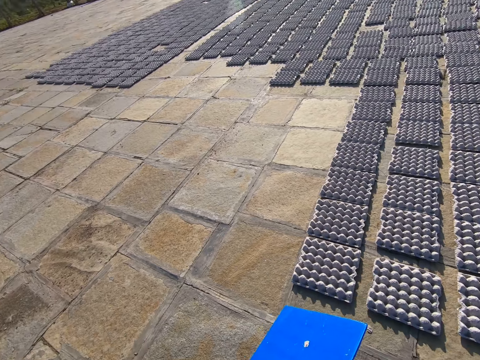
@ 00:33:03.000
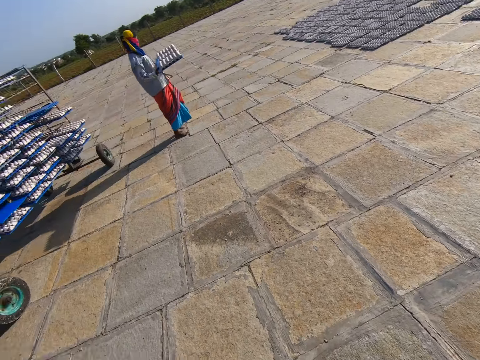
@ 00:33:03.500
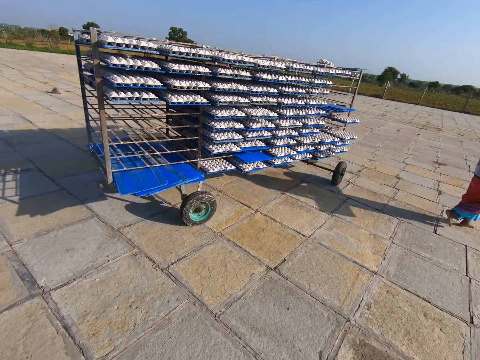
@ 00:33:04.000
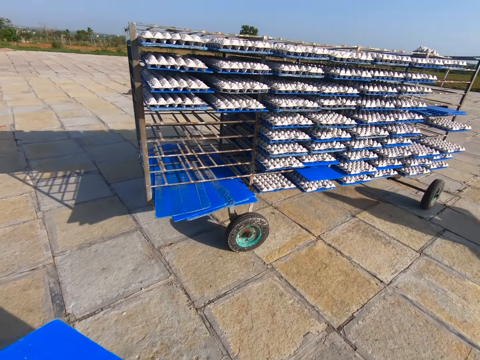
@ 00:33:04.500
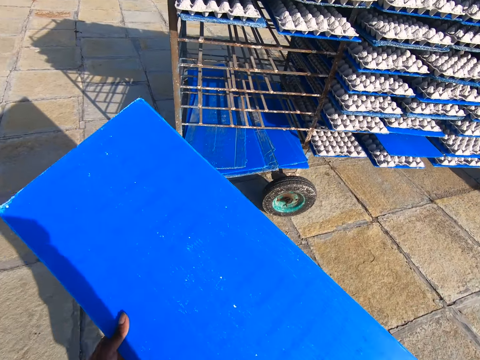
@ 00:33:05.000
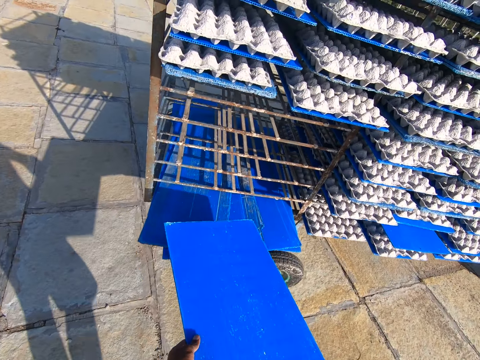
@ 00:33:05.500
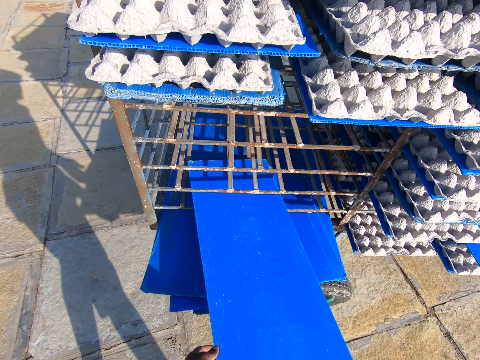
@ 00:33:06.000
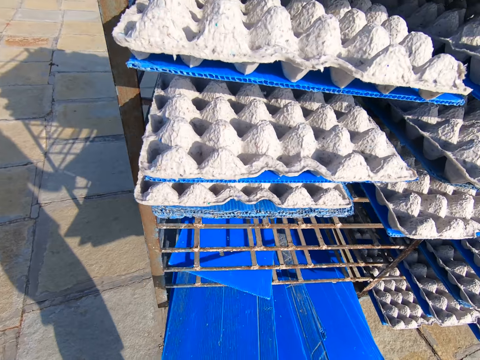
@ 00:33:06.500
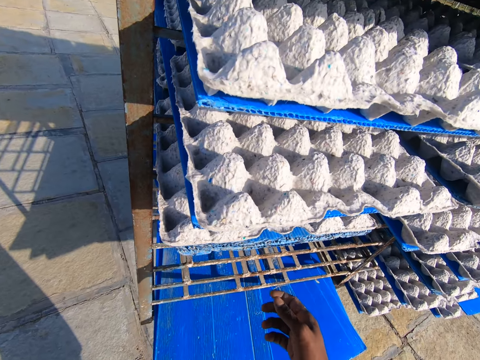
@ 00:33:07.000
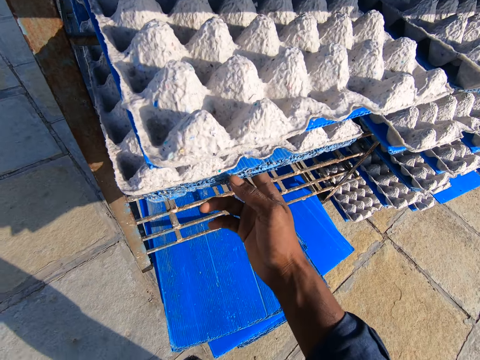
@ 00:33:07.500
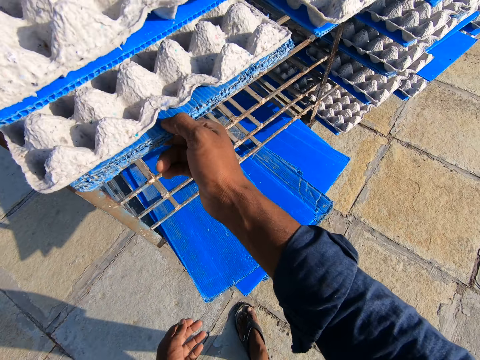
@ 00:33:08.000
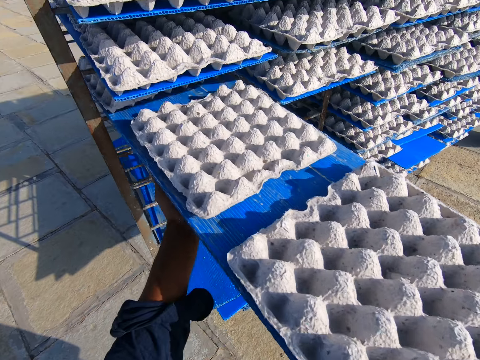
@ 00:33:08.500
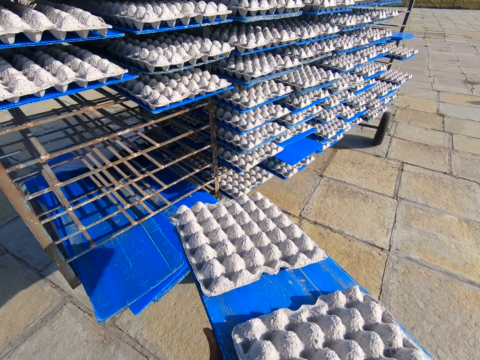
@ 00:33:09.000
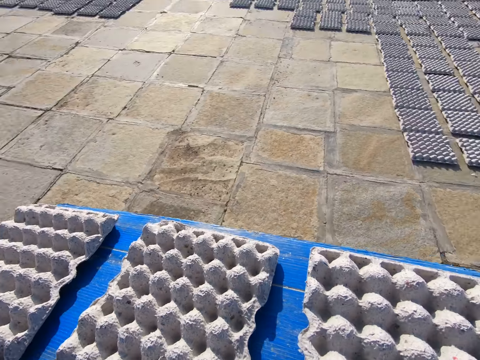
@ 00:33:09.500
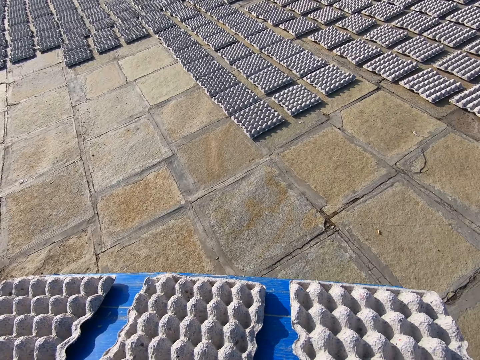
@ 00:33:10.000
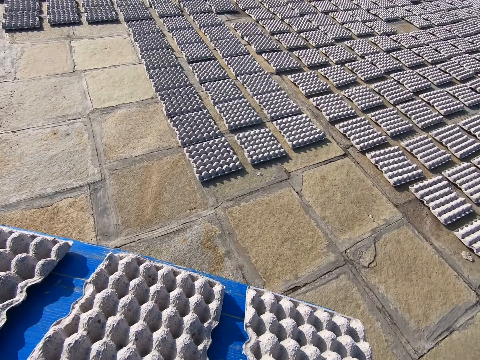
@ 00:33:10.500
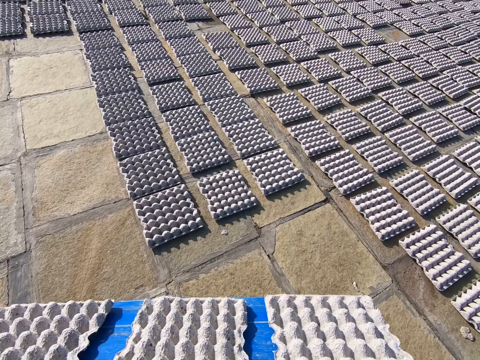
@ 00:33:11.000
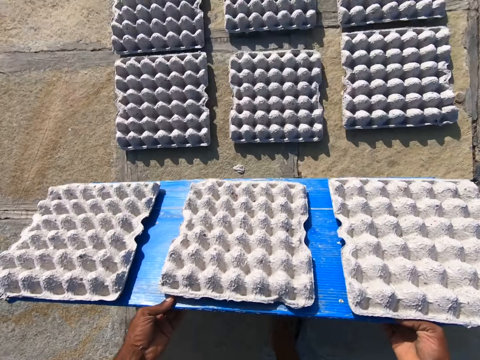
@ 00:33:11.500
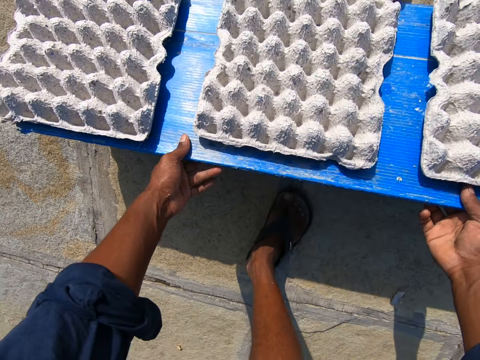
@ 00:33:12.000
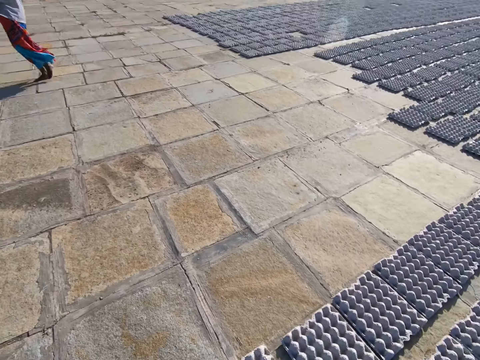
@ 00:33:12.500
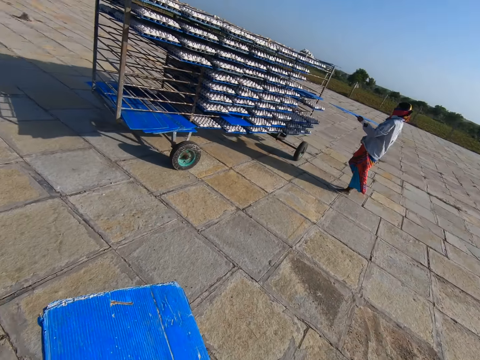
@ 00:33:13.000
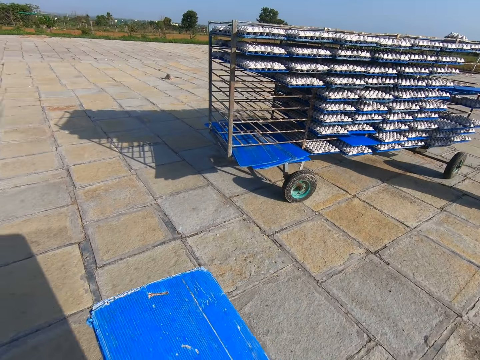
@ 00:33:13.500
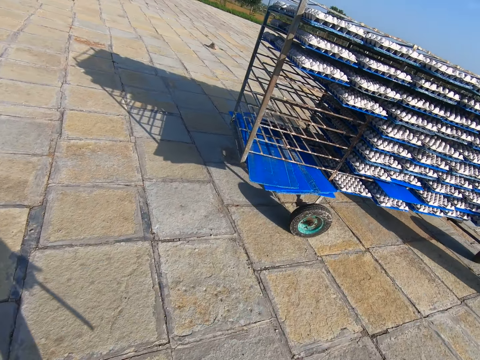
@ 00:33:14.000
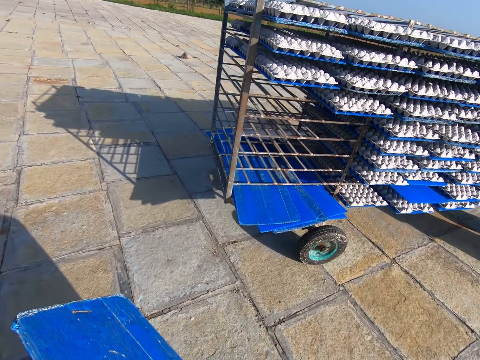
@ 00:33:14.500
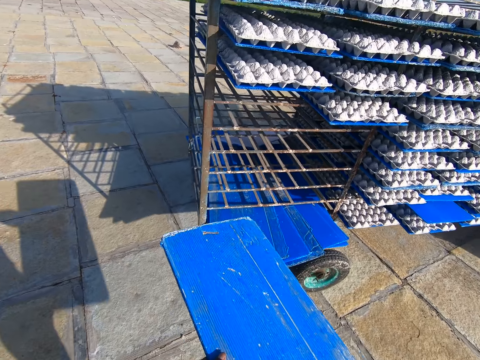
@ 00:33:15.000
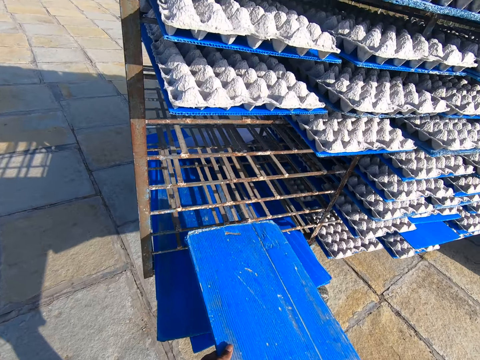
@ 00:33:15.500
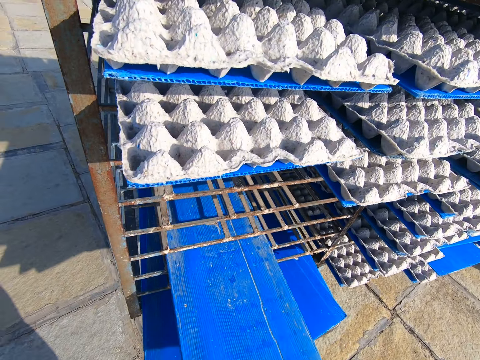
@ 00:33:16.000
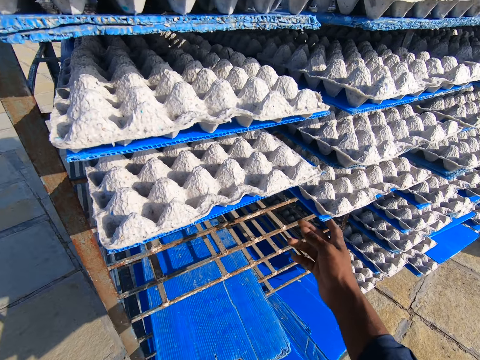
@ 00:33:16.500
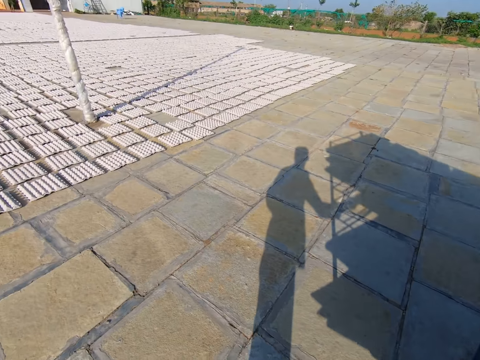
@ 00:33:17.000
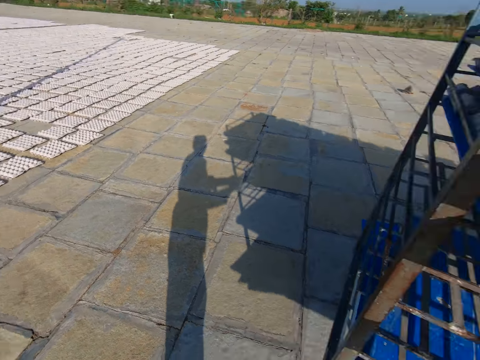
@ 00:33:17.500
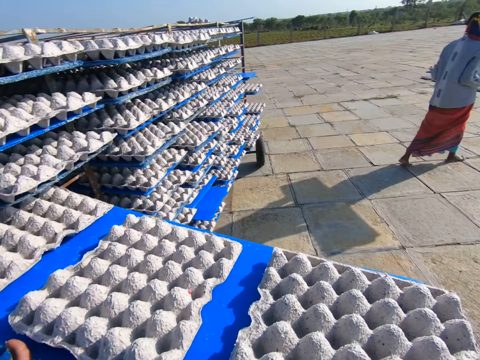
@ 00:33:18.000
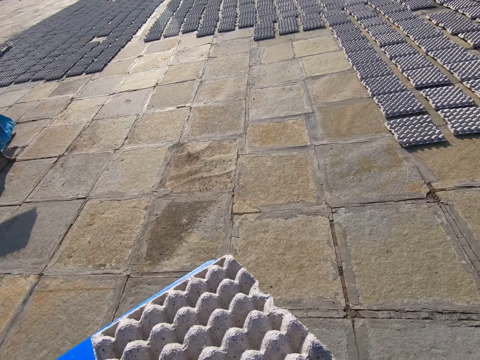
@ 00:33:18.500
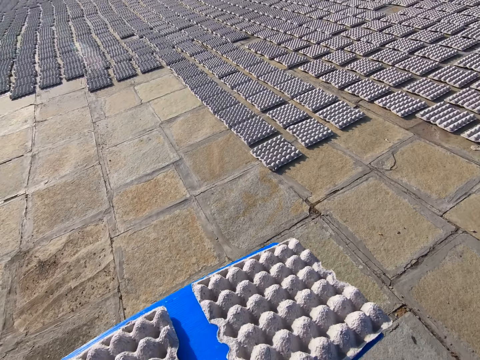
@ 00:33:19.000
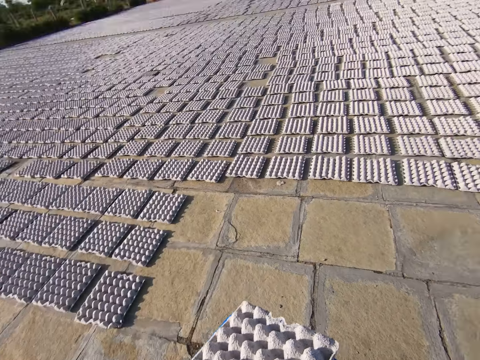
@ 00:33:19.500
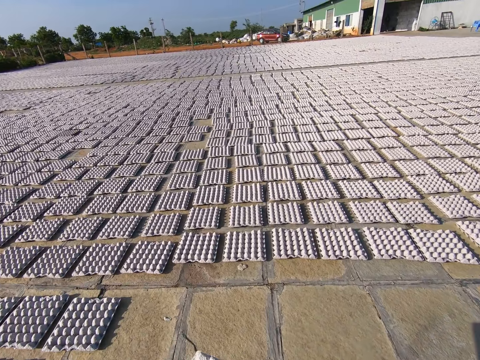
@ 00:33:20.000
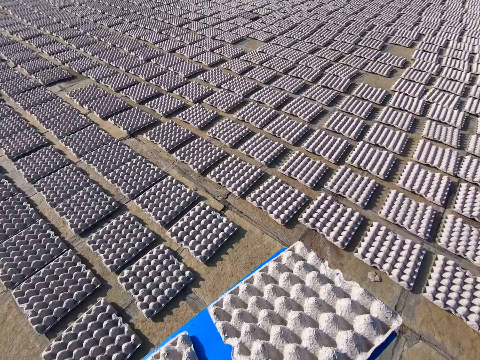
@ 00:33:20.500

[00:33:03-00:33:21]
The camera wearer turns around and walks towards the rack of egg crates. A person walks around. The camera wearer pushes the board in the rack of egg crates with both hands. They put a tray on the trolley, pull a board of egg crates from the rack of egg crates with both hands, pick the tray with egg trays, and walk around. They drop the egg crates or egg trays on the floor from the board in both hands. They walk towards the rack of egg crates. The person walks around. The camera wearer pushes the board in the rack of egg crates with both hands, puts the tray on the trolley, pulls a board of egg crates from the rack of egg crates with both hands, looks around, and picks the tray with egg trays. The person walks around. The camera wearer walks towards the egg crates on the floor.

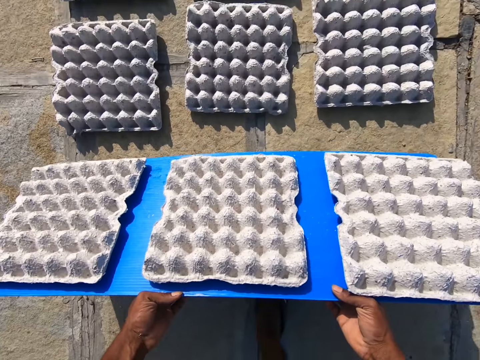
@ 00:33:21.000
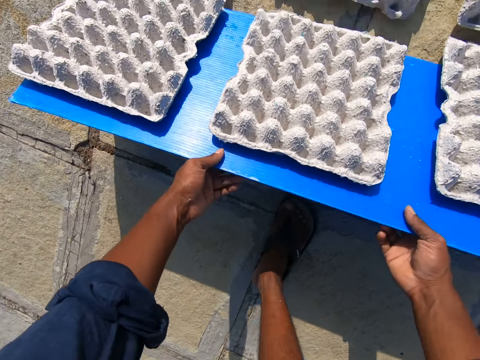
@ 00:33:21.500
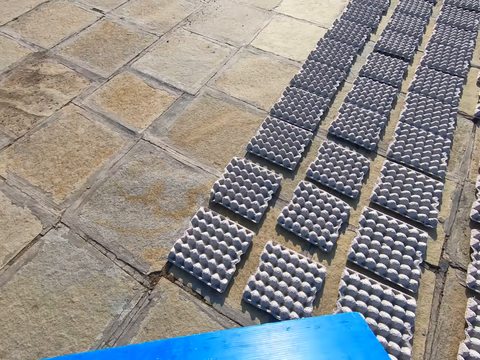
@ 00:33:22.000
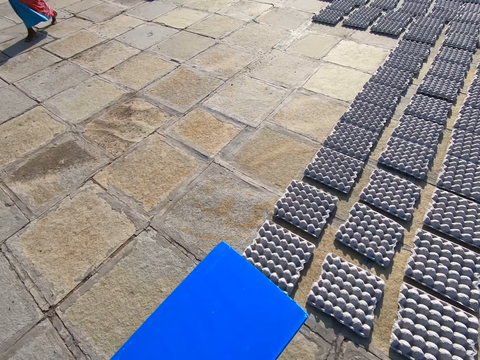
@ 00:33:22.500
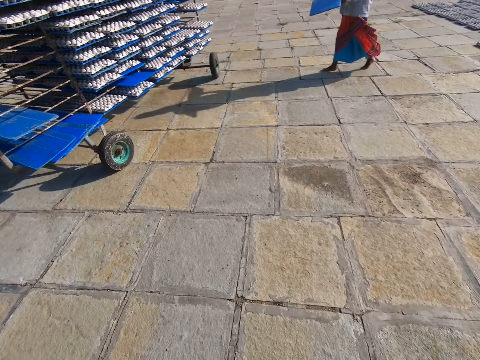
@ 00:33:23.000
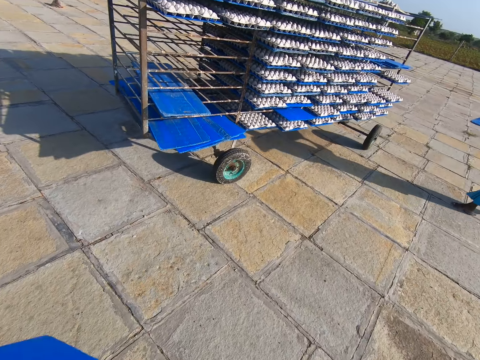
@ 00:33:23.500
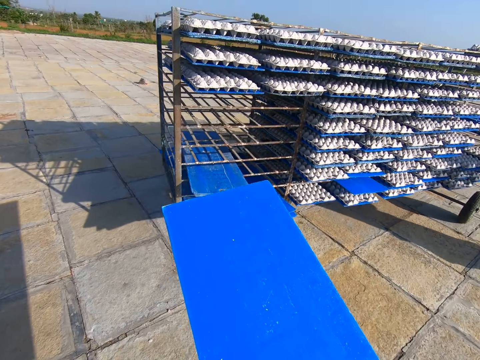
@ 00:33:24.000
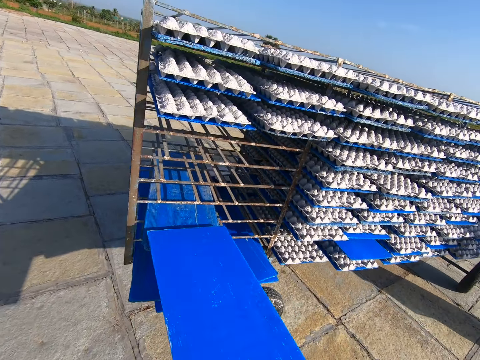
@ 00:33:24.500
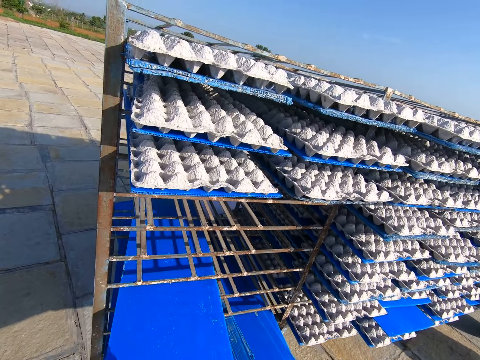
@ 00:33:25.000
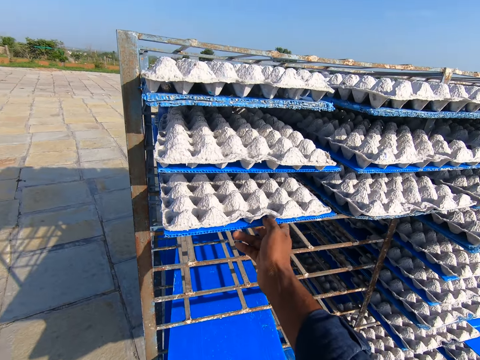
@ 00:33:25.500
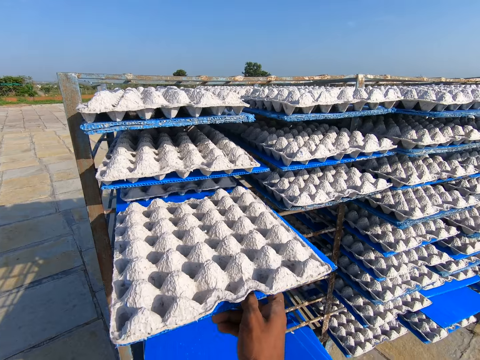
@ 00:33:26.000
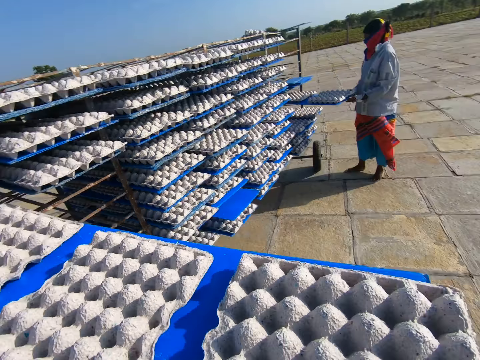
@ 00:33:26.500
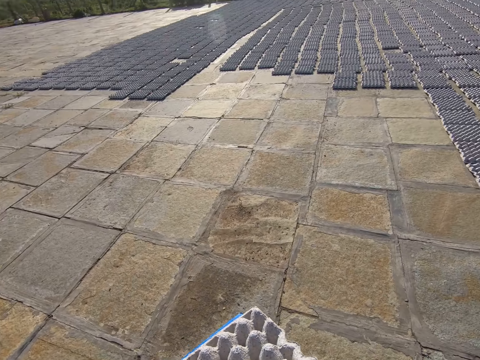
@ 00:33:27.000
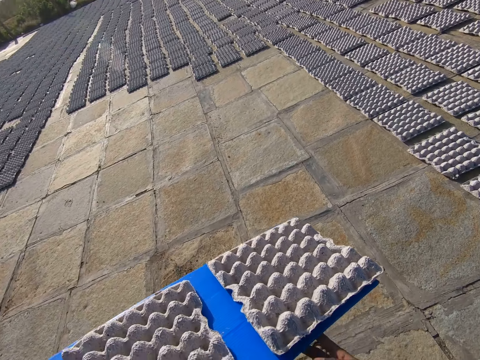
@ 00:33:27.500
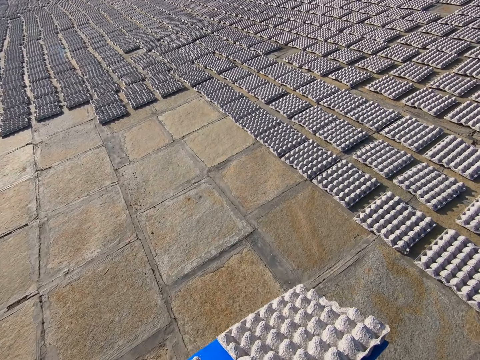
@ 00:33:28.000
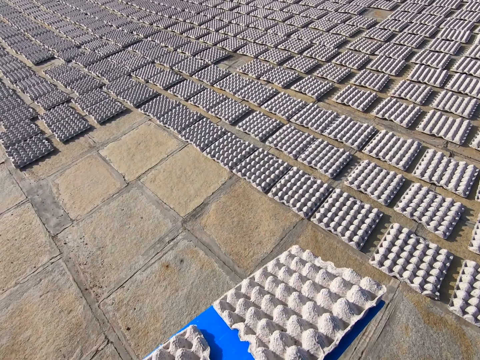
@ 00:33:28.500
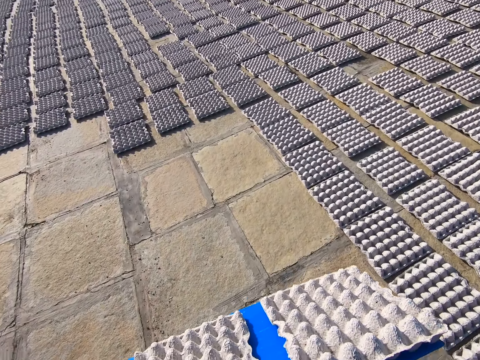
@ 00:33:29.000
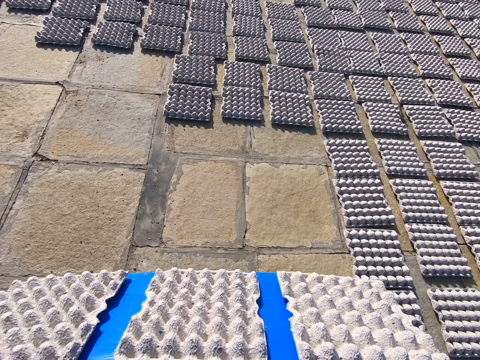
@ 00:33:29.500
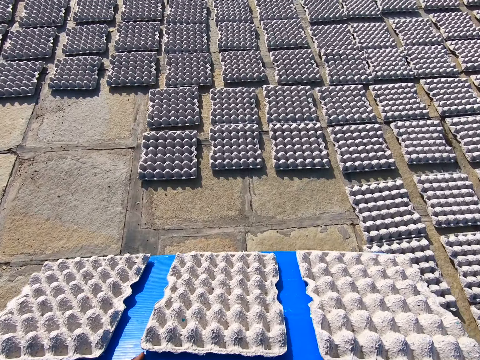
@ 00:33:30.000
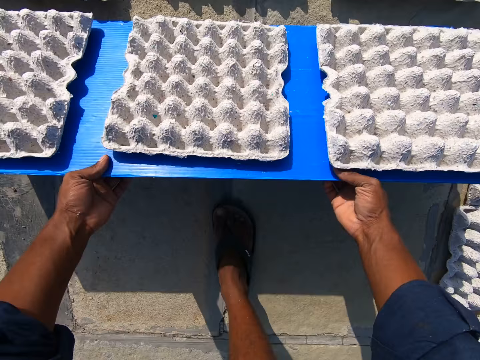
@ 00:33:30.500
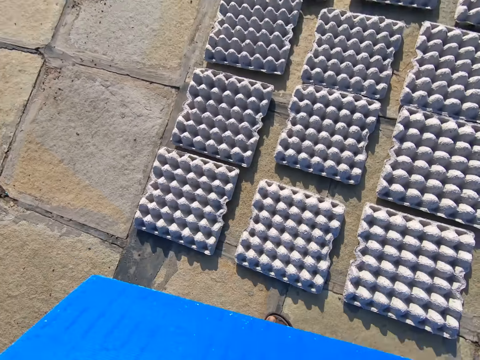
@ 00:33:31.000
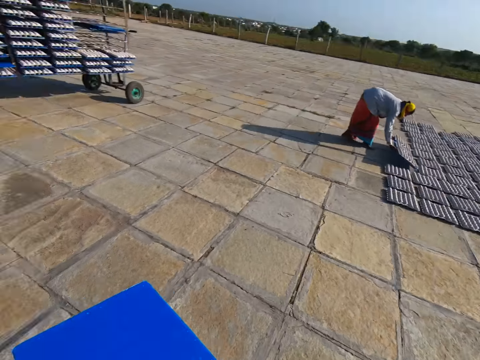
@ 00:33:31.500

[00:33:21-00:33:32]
The camera wearer drops the egg crates on the floor from the board in both hands. They walk towards the rack of egg crates, turn around, and push the board in the rack of egg crates with both hands. A person walks around. The camera wearer puts a tray on the trolley, pulls a board of egg crates from the rack of egg crates with both hands, and picks the tray with eggs. The person picks a tray with eggs. The camera wearer walks towards the egg crates on the floor. They drop the egg crates on the floor from the board in both hands.
